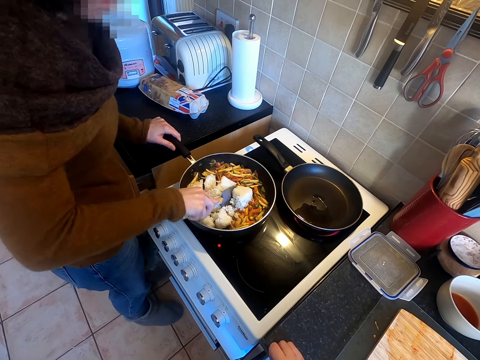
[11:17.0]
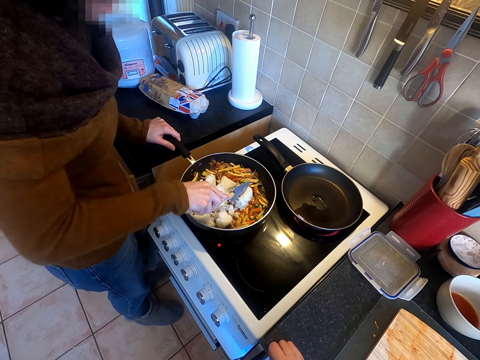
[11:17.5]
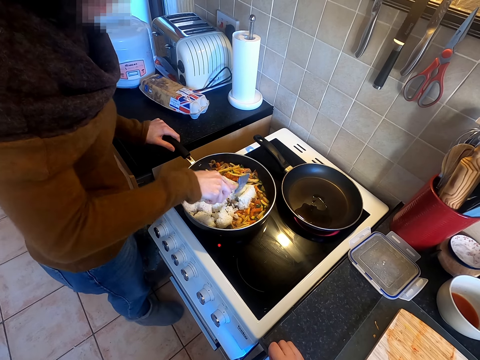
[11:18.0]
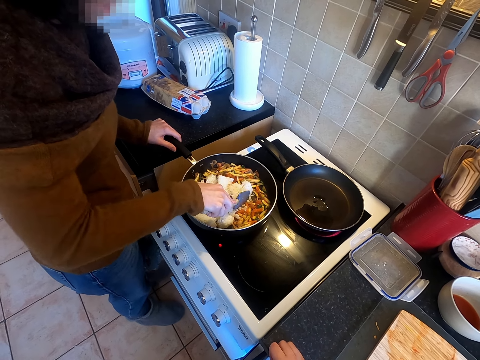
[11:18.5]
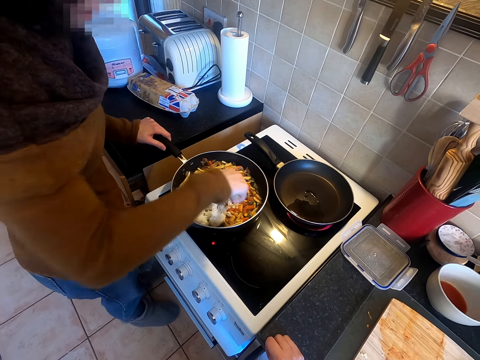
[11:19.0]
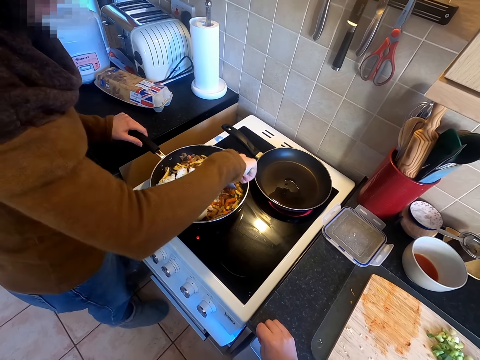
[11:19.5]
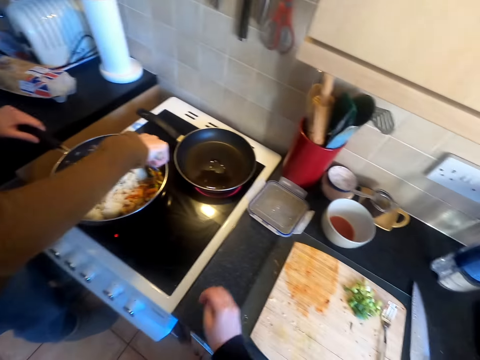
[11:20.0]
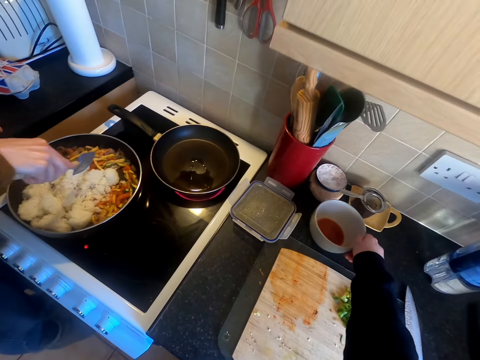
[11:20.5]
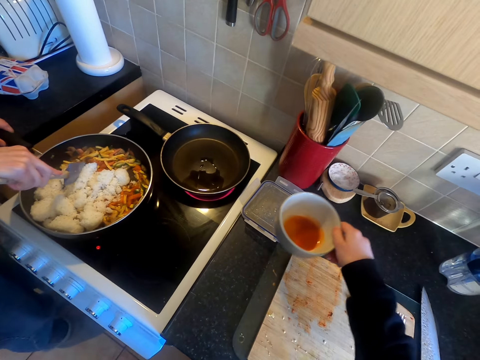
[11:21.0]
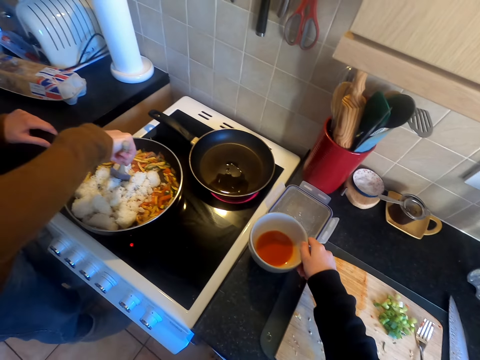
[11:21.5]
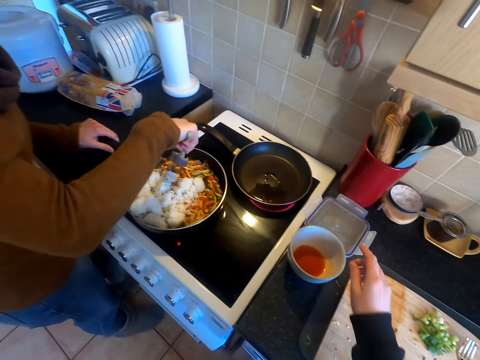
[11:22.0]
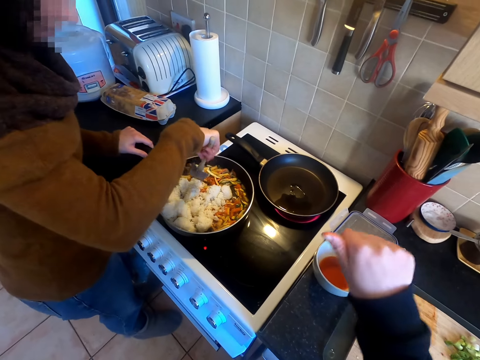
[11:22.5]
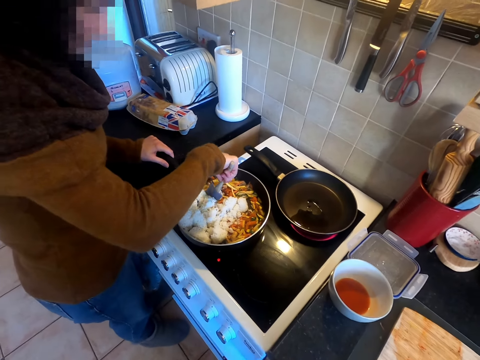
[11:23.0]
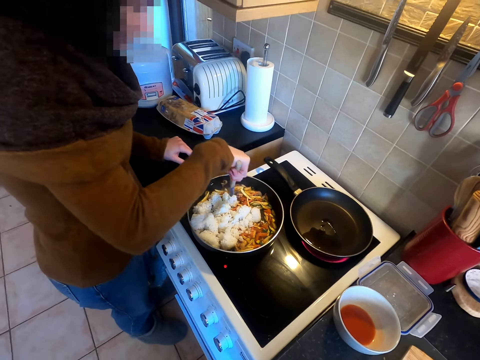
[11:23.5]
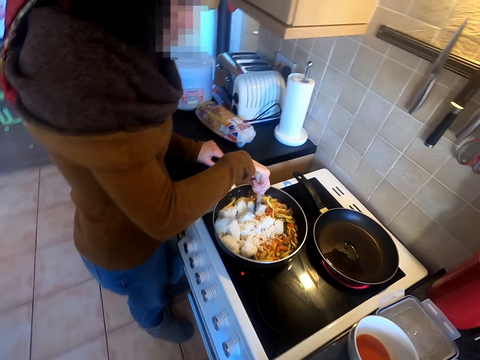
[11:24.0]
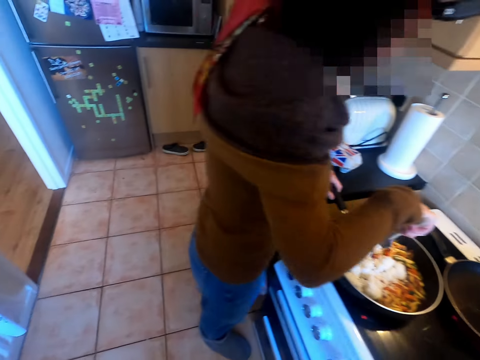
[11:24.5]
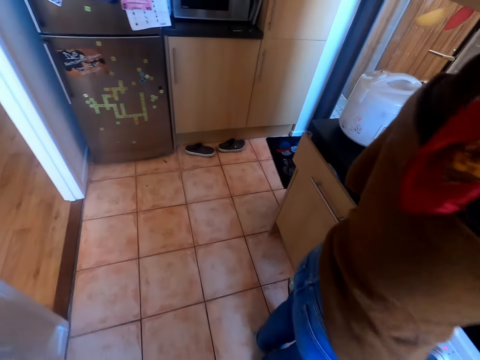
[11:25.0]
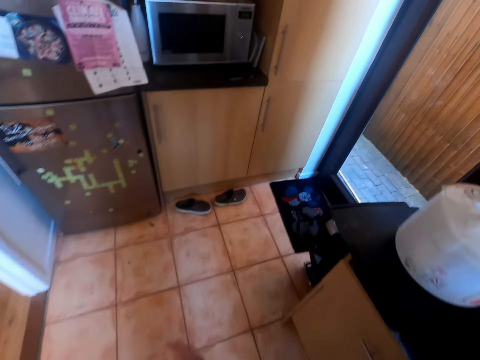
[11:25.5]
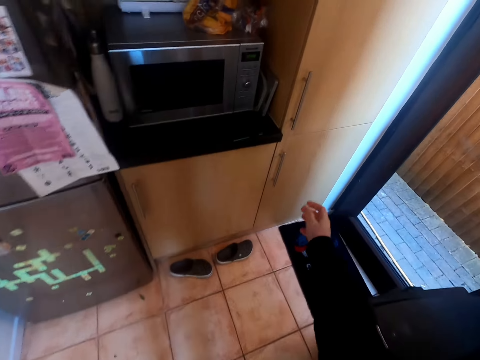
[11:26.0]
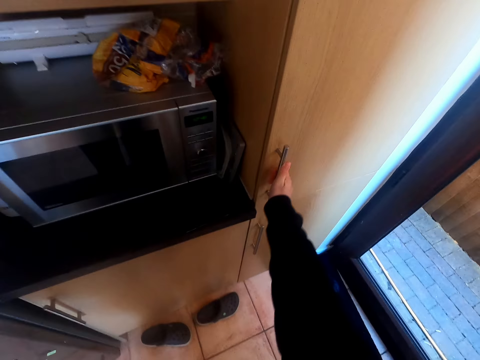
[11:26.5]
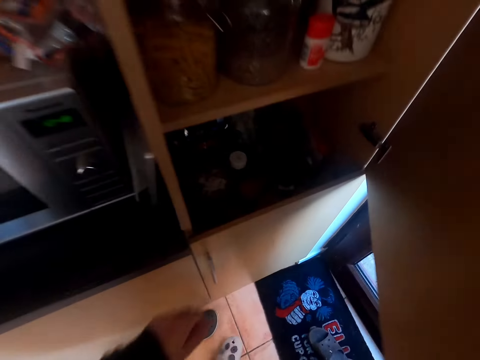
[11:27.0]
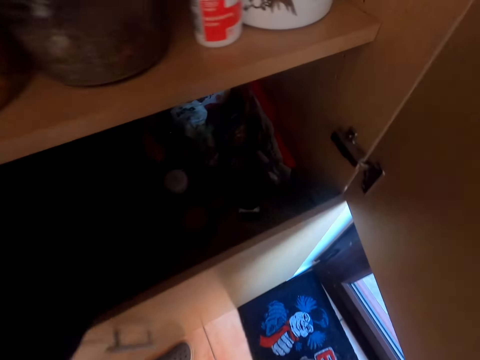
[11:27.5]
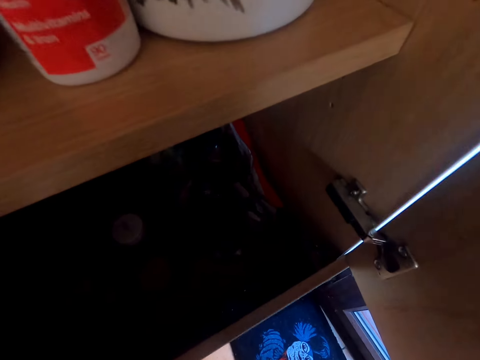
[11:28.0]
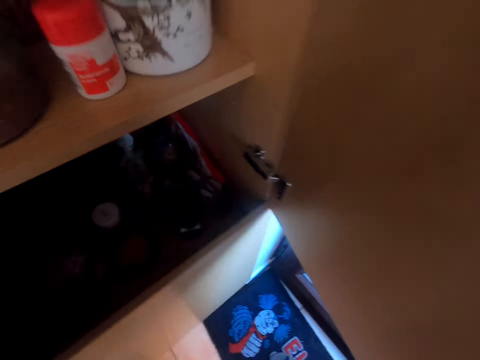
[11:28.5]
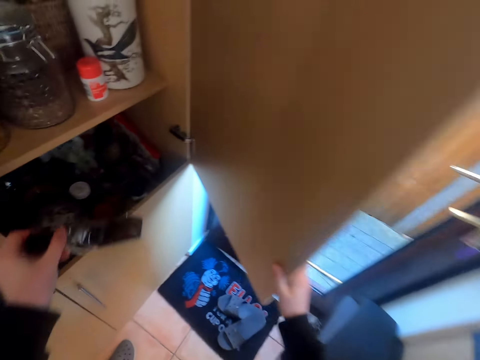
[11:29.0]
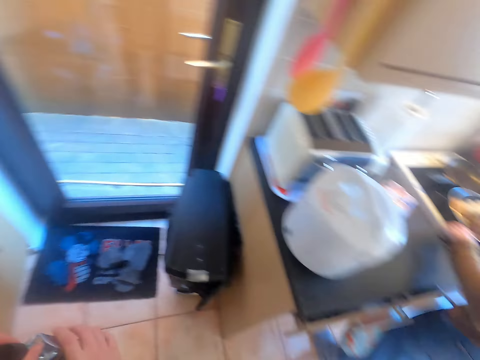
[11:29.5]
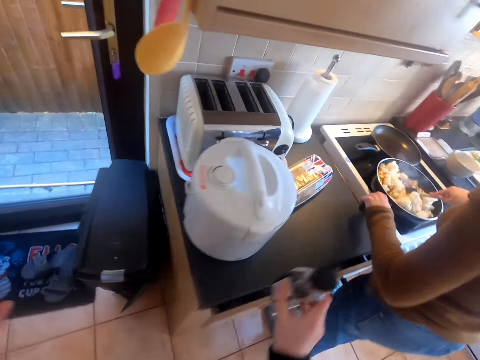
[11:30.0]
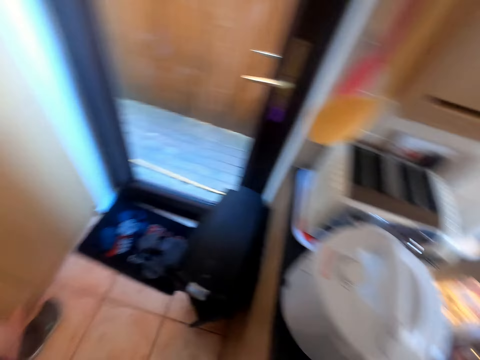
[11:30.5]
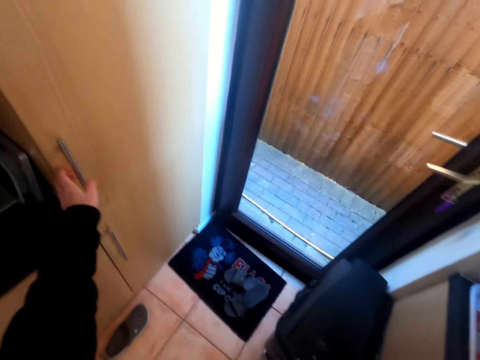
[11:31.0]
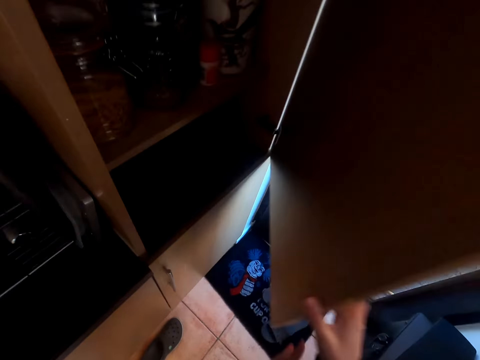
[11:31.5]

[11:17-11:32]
The camera wearer picks something from the counter top. They put the bowl of something near the woman on the counter top. They converse with the woman. The woman smashes food with a spoon. The camera wearer walks around. They open a drawer or cabinet. They pick ingredients from the drawer. They walk around.

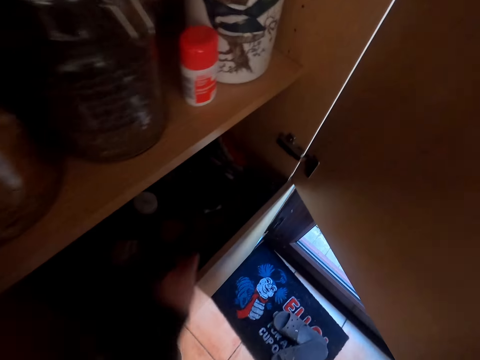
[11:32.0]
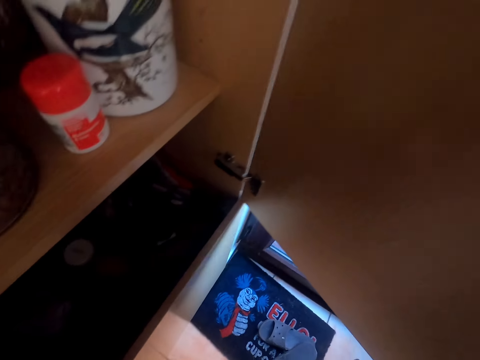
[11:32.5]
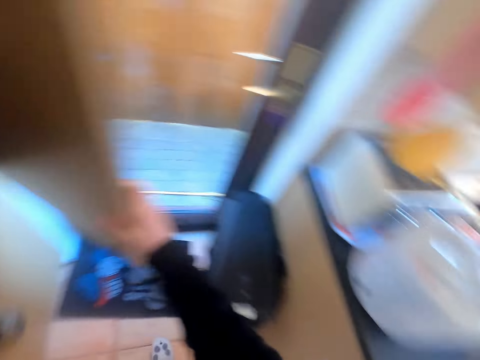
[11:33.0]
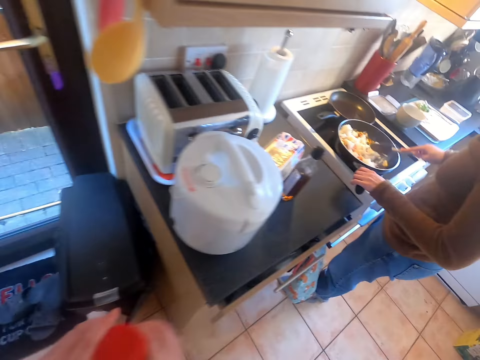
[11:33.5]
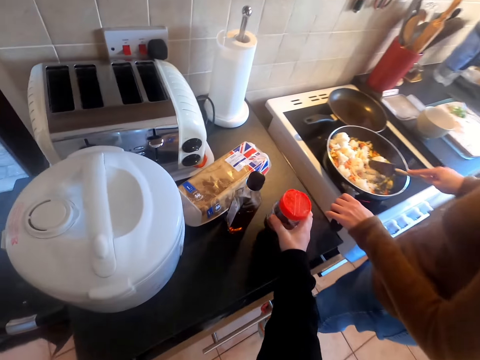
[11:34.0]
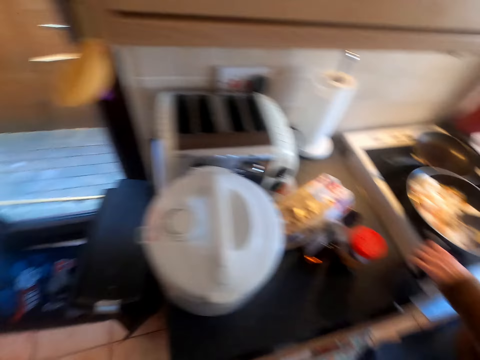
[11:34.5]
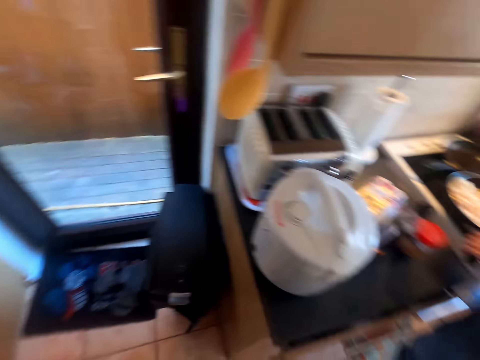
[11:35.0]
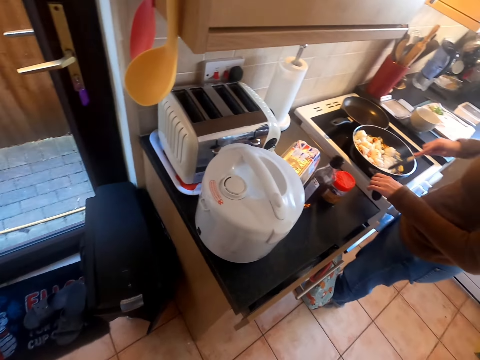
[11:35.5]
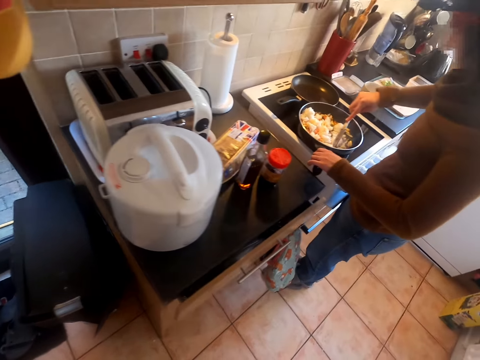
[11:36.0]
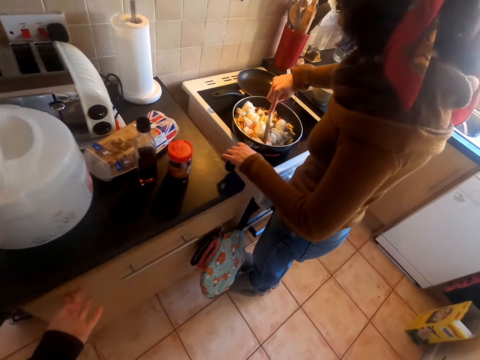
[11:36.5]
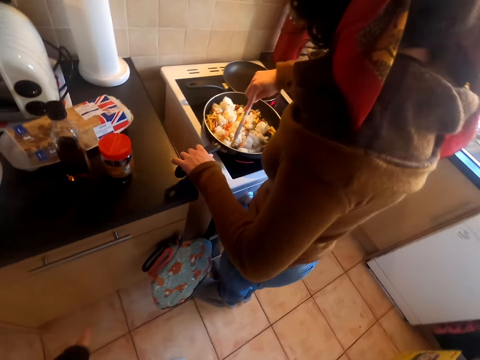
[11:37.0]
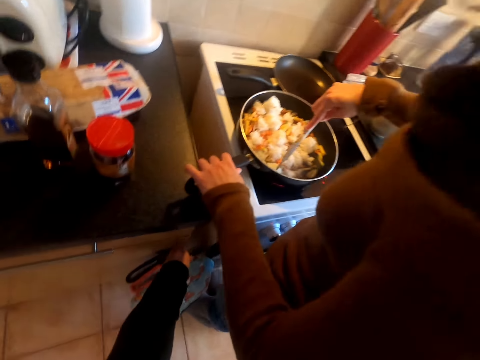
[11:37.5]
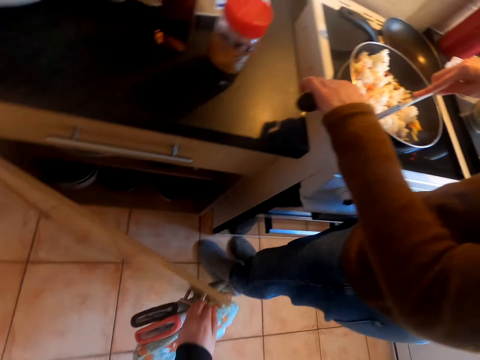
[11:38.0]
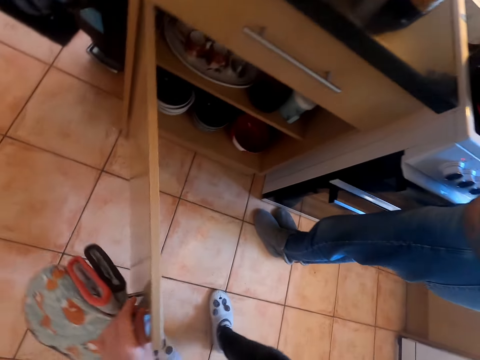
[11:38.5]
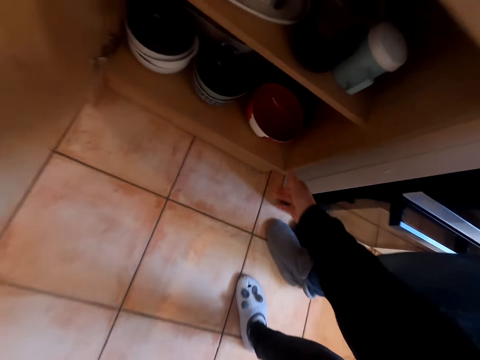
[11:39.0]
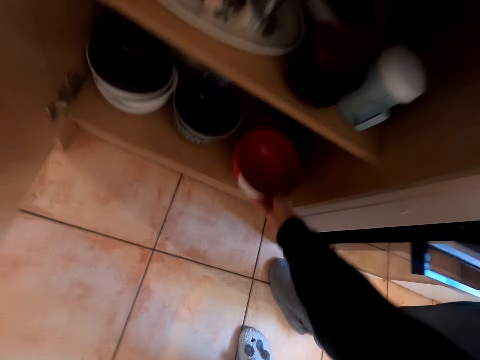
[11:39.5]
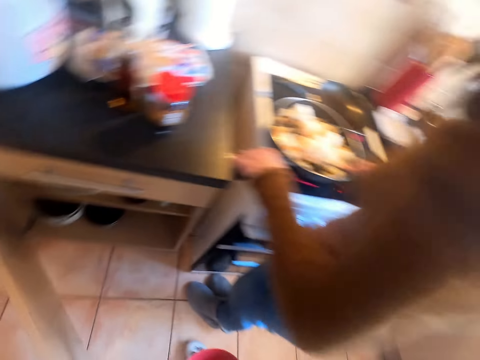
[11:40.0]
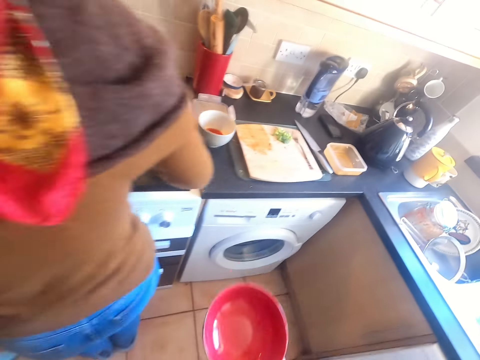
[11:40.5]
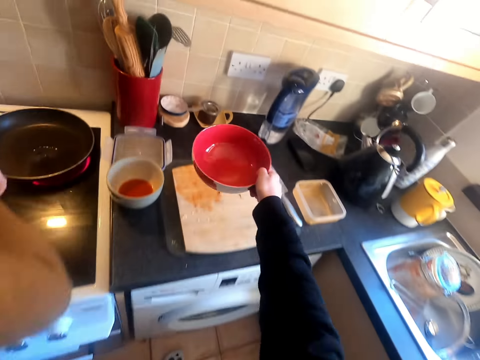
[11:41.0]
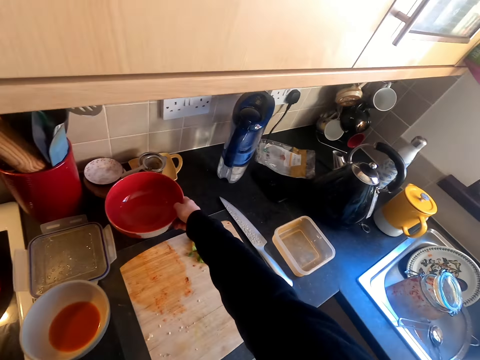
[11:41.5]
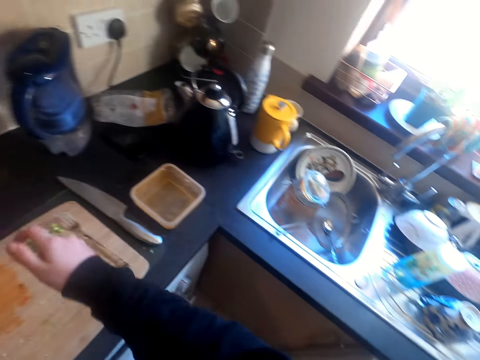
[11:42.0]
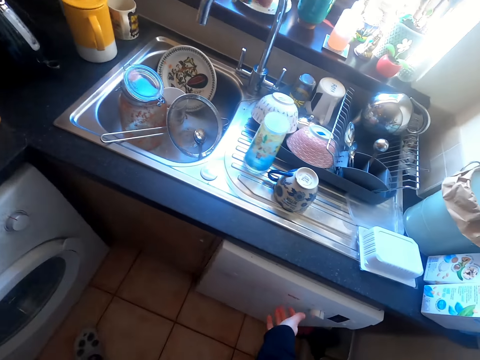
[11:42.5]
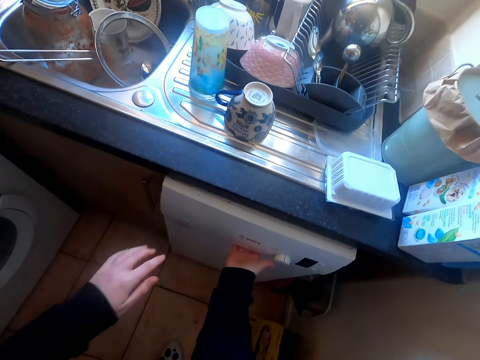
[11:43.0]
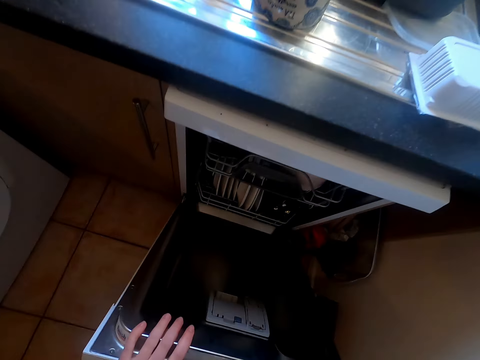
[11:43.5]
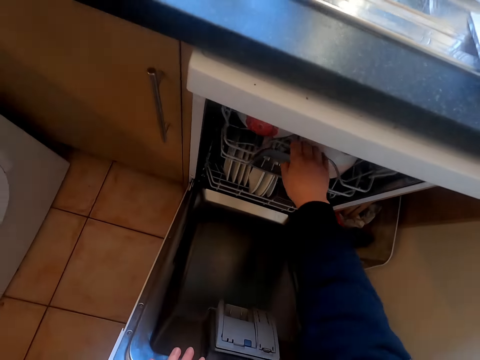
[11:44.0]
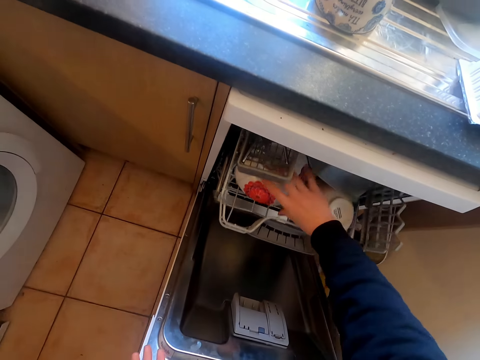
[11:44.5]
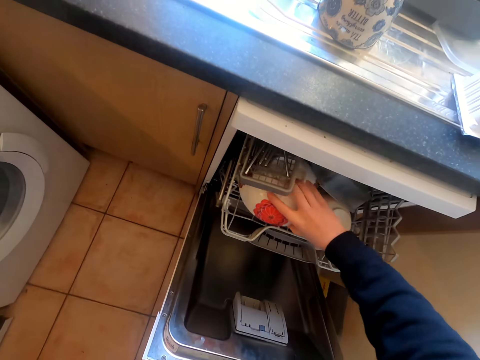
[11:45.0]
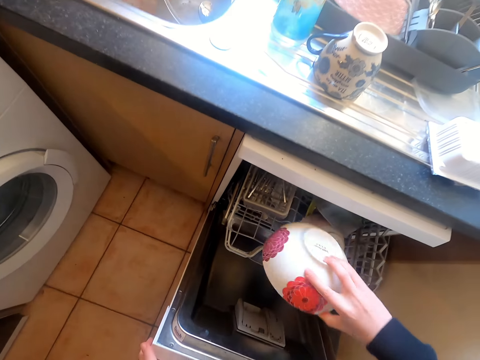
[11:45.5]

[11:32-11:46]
The camera wearer opens the cabinet. They pick something from the cabinet. They put the ingredients on the kitchen counter. A man smashes food with a spoon. The camera wearer opens a drawer or the cabinet. They pick a bowl from the drawer. They put the bowl on the kitchen counter. They open the dish rack or the fridge.
